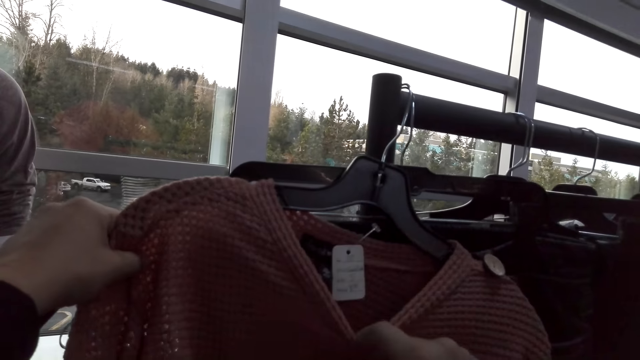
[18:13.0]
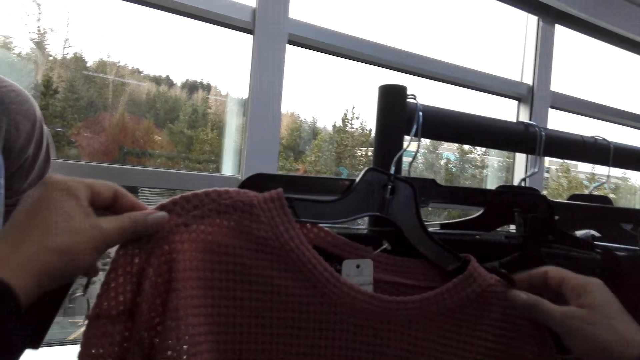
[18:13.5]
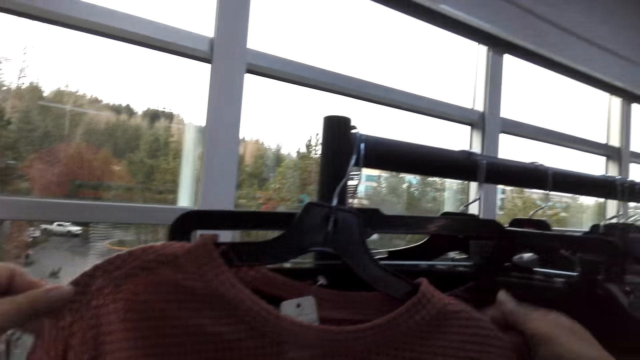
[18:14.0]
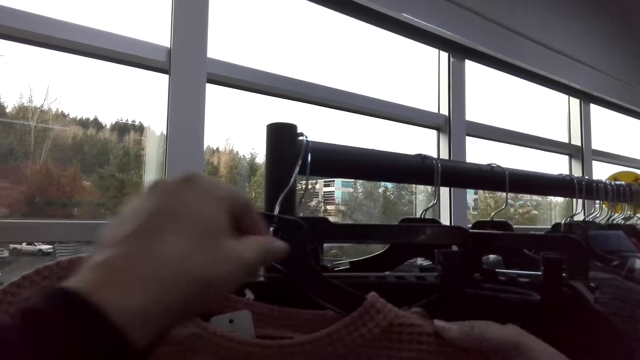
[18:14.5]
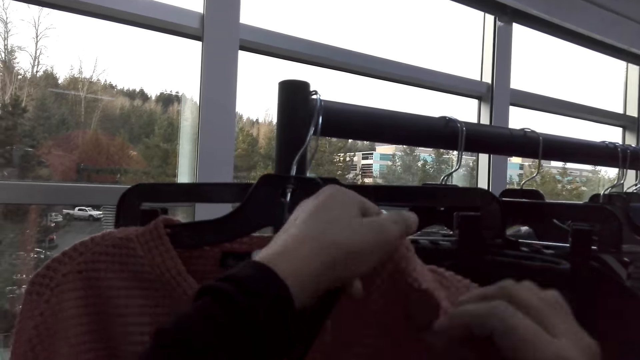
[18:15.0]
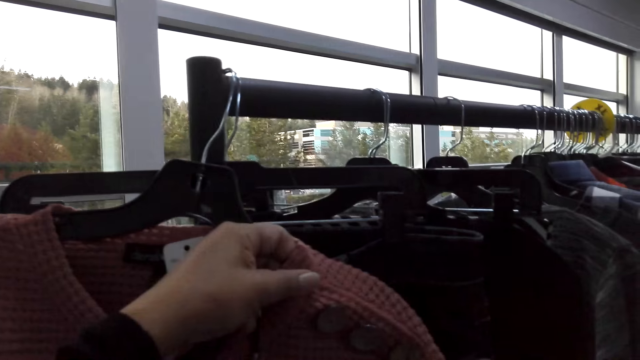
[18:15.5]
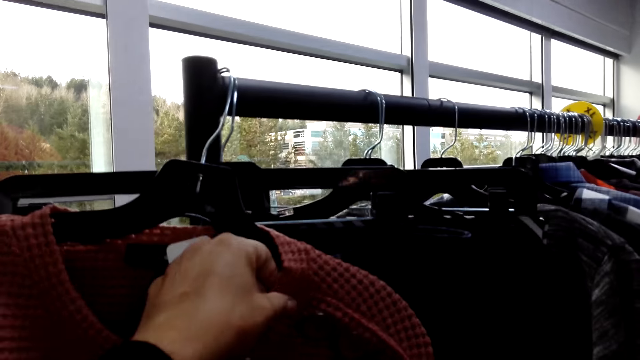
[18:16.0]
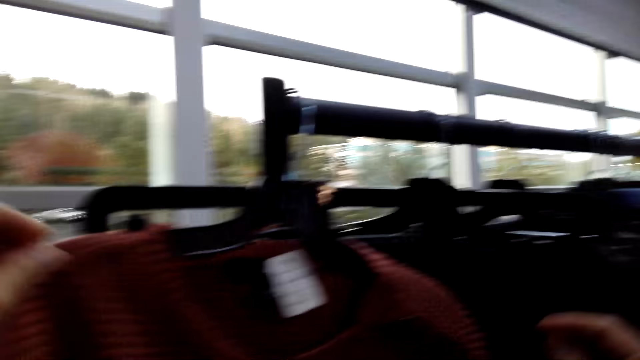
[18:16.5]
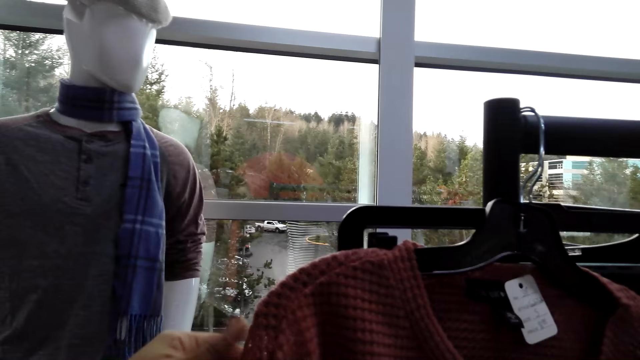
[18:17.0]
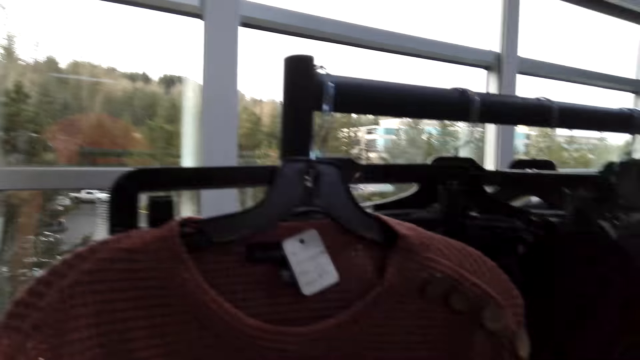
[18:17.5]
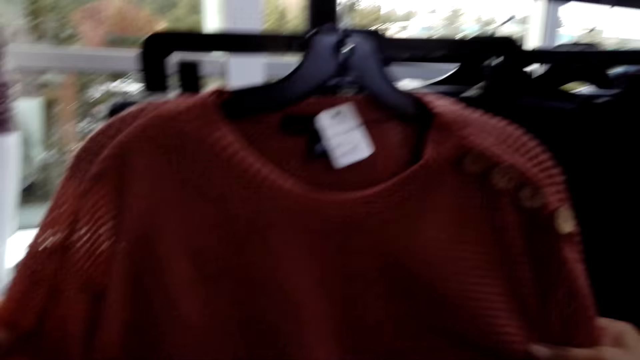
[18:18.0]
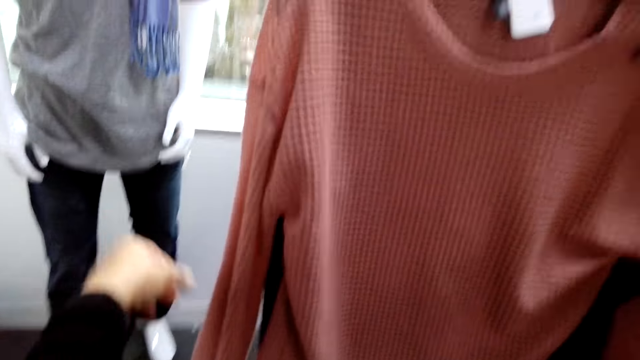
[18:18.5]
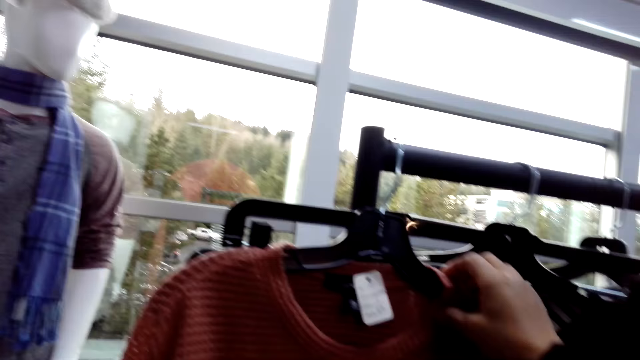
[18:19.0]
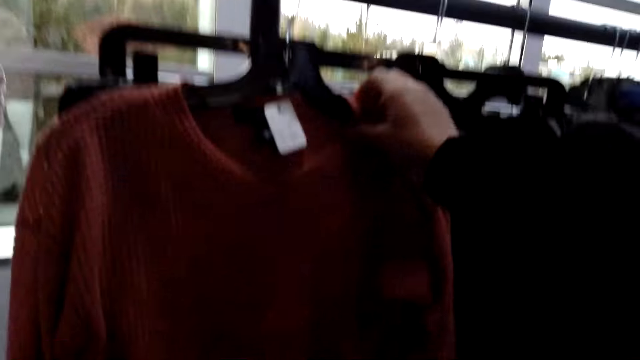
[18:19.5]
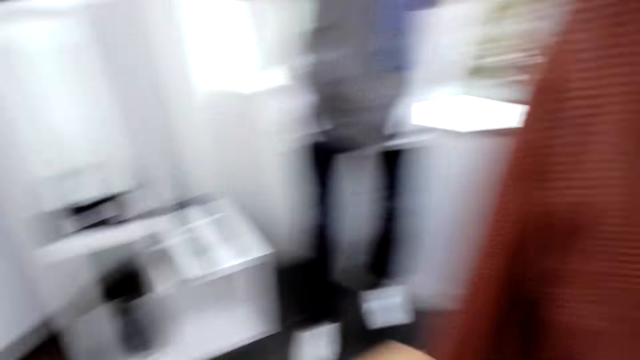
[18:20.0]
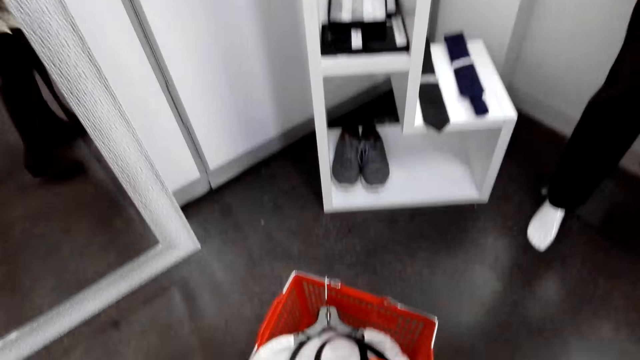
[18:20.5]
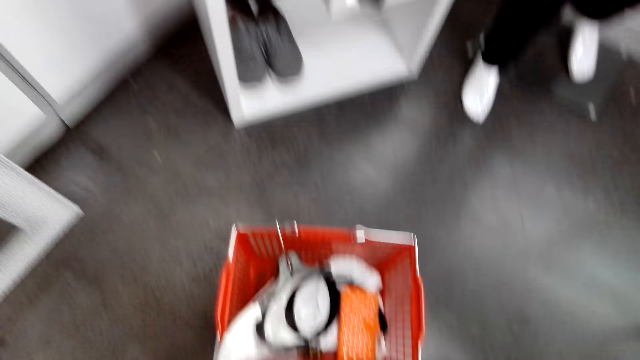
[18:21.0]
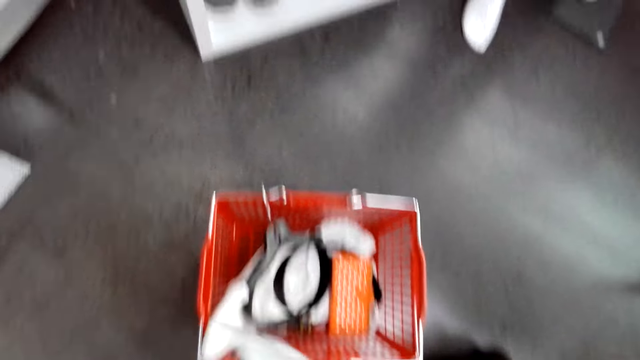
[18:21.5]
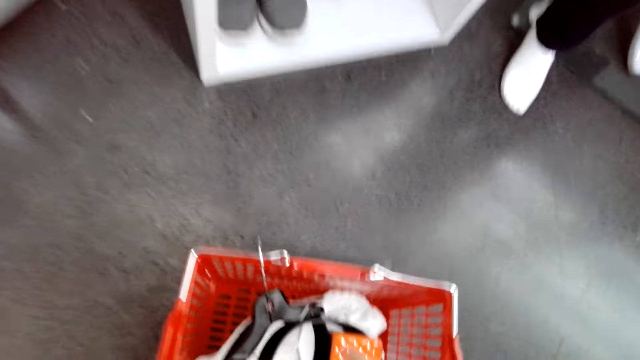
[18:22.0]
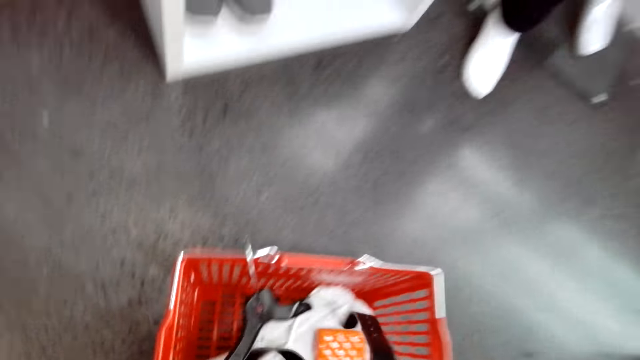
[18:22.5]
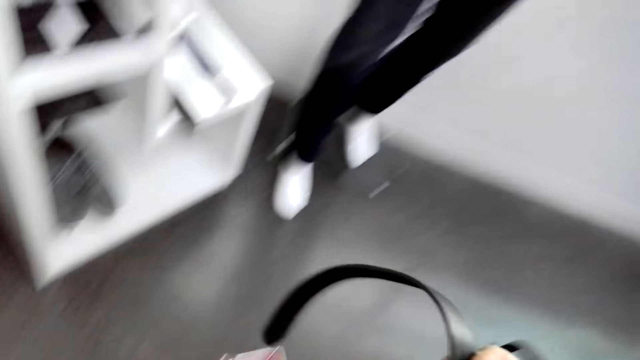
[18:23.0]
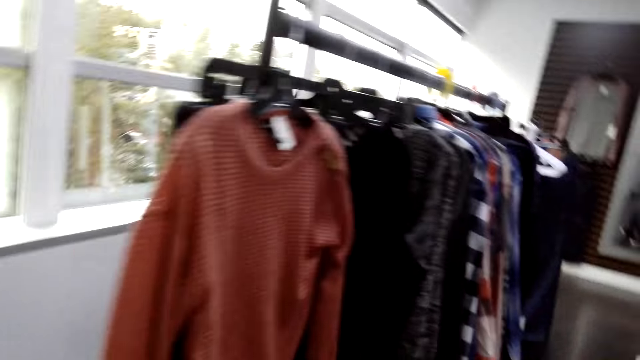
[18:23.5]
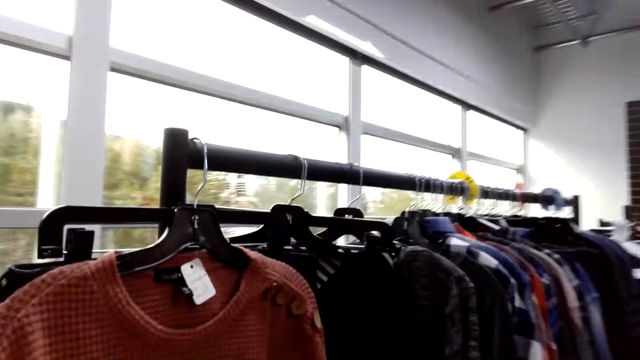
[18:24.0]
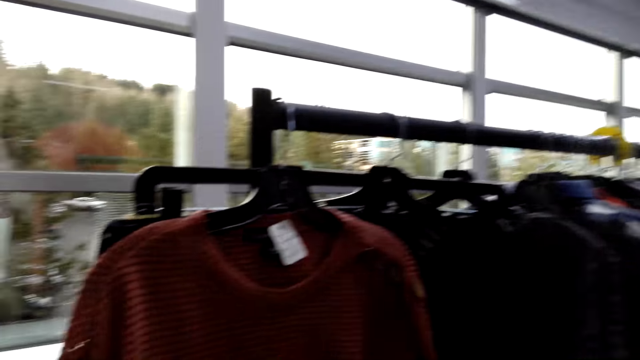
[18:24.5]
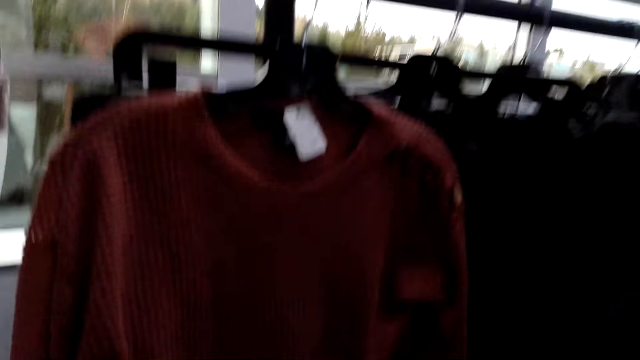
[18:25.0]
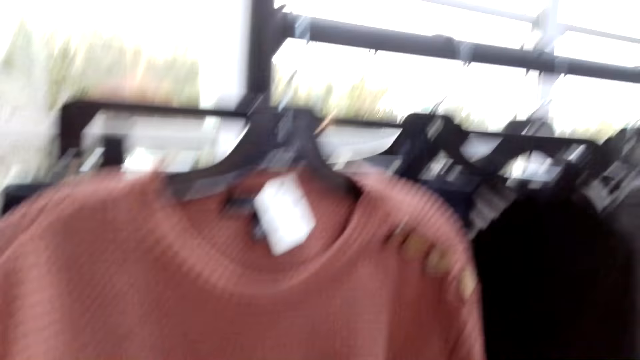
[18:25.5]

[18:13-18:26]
The camera wearer holds clothes with hands. They adjust the cloth with hands. They pick a belt in a shopping basket.

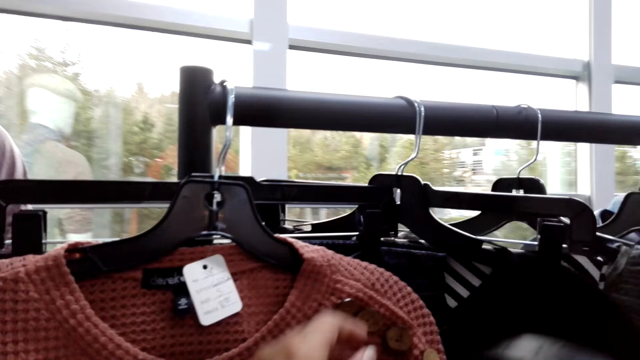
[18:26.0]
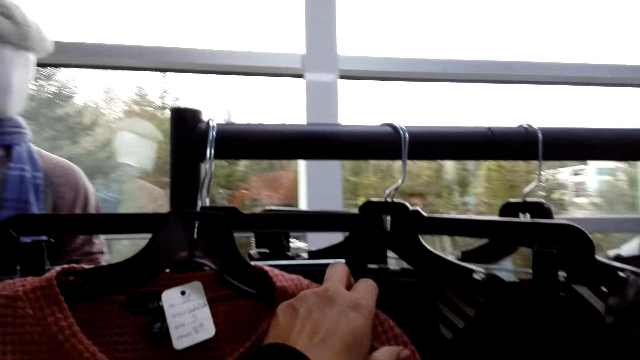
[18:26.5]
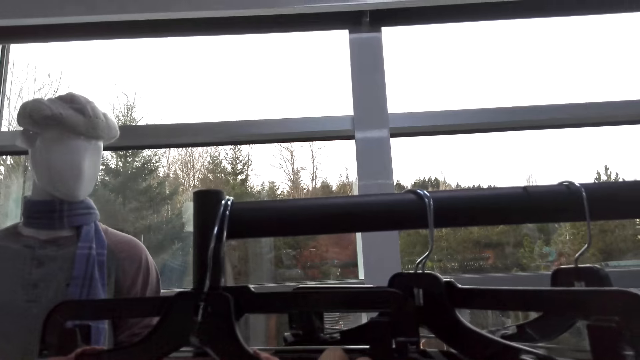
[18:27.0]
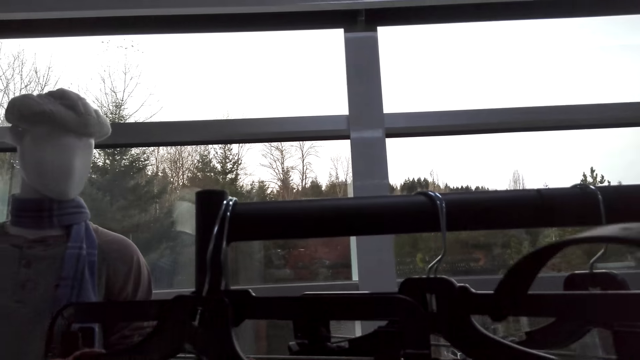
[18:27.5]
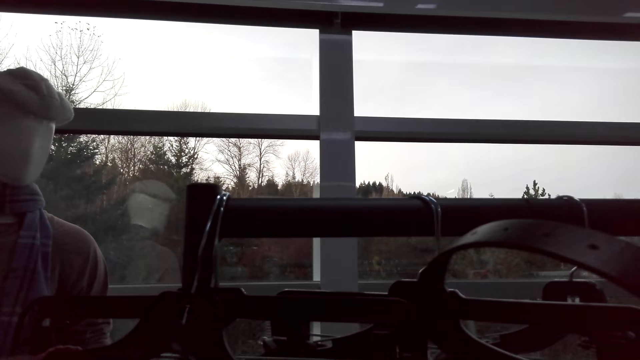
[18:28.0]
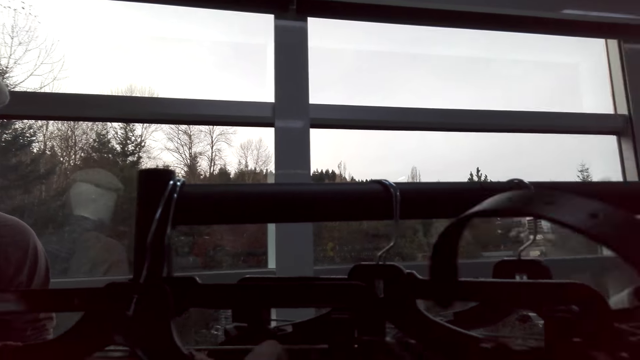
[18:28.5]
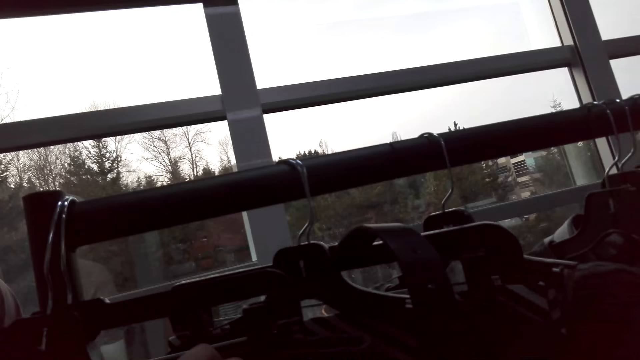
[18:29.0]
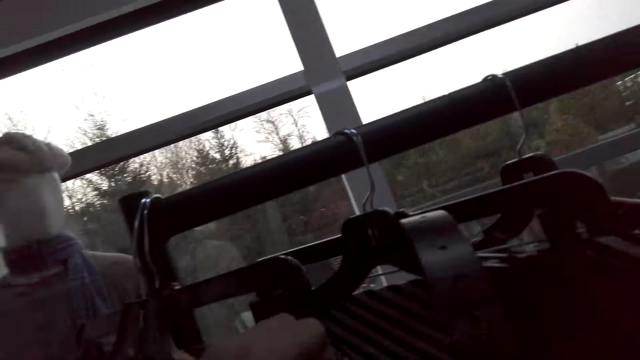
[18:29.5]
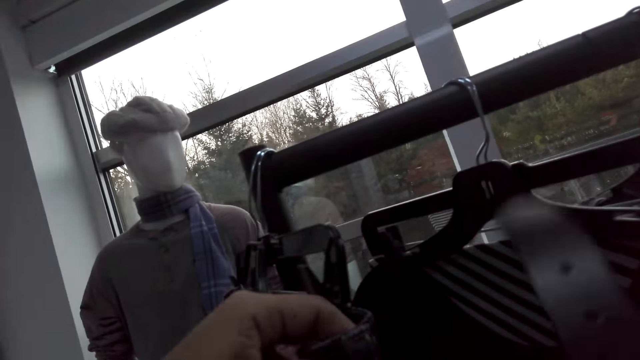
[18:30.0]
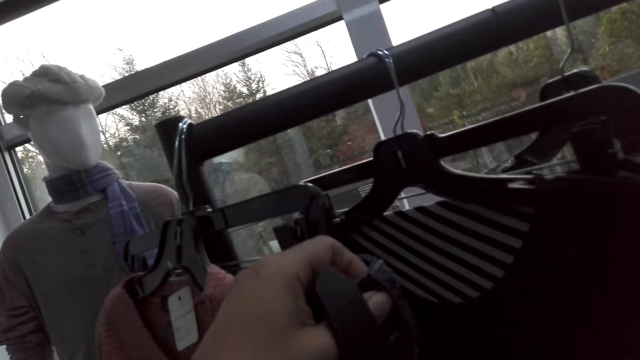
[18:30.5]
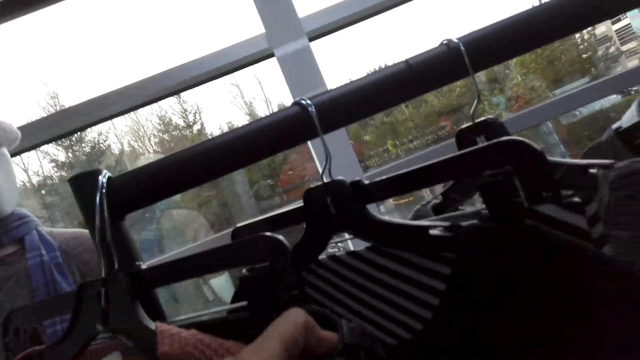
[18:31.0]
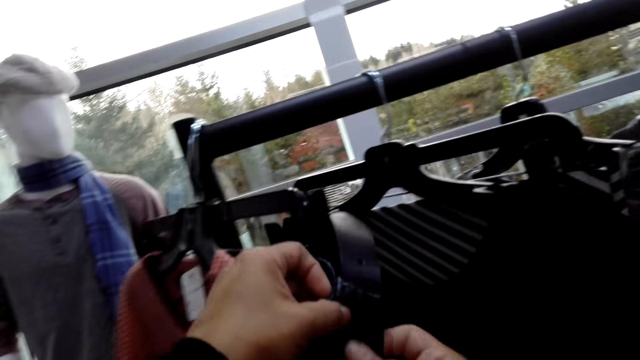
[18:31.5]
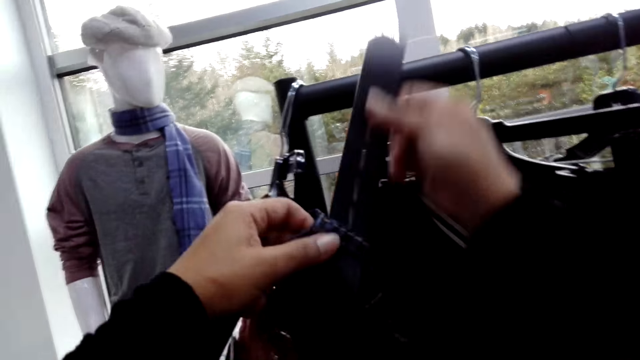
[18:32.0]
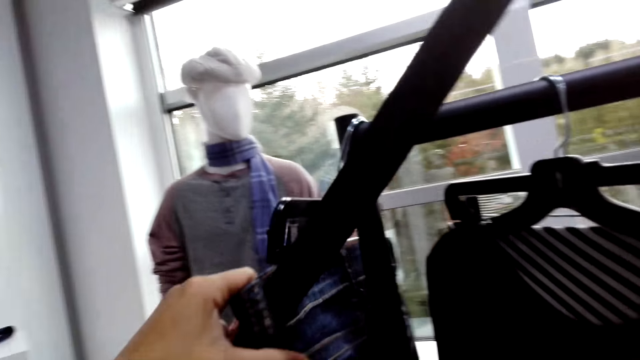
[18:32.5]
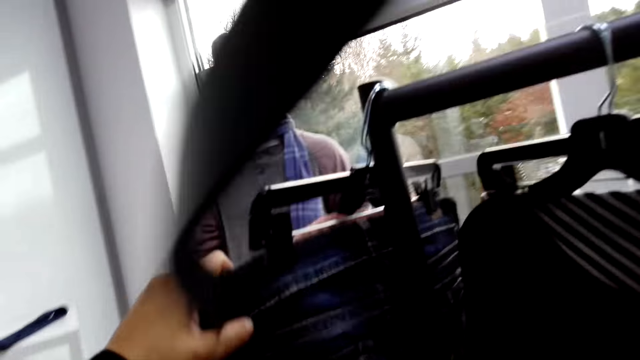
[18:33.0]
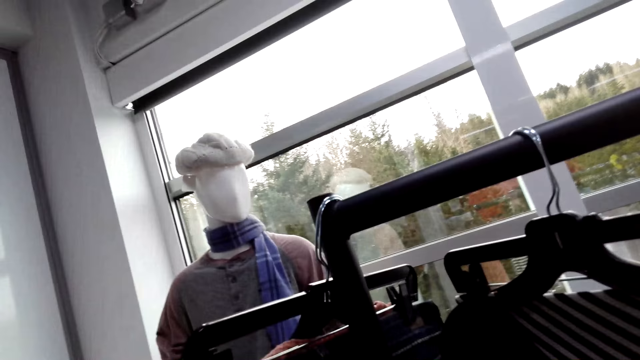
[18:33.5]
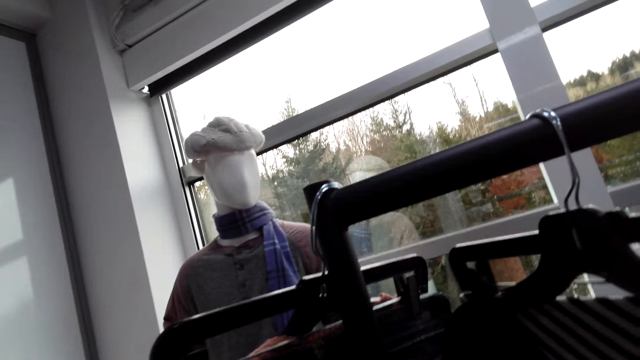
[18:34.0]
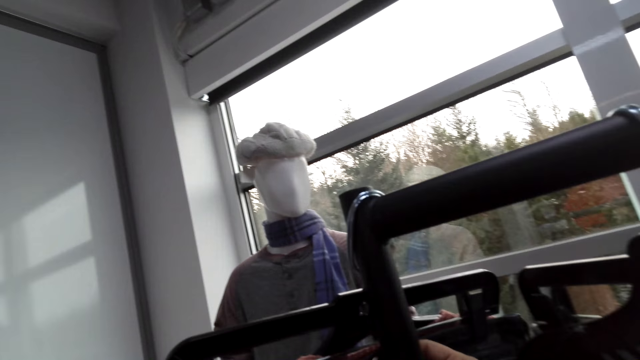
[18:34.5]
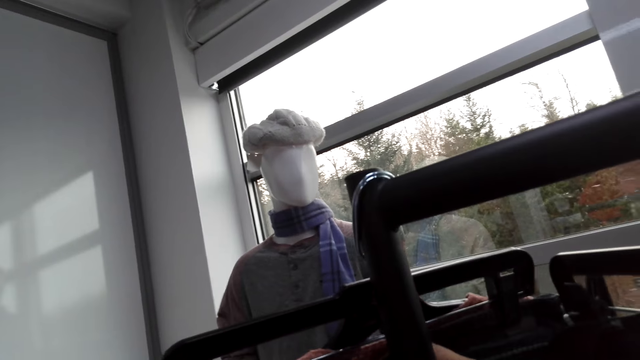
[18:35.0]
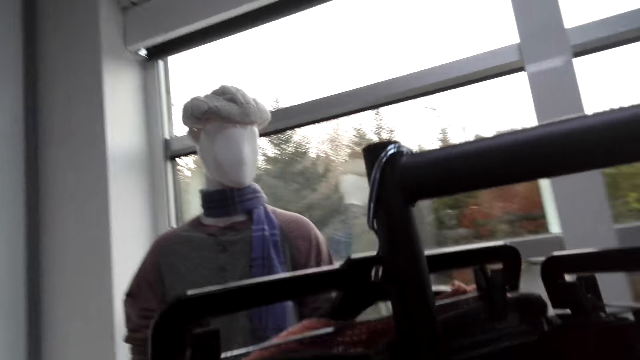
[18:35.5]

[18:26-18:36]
The camera wearer holds clothes on the hanger. They put a belt on a trouser.
